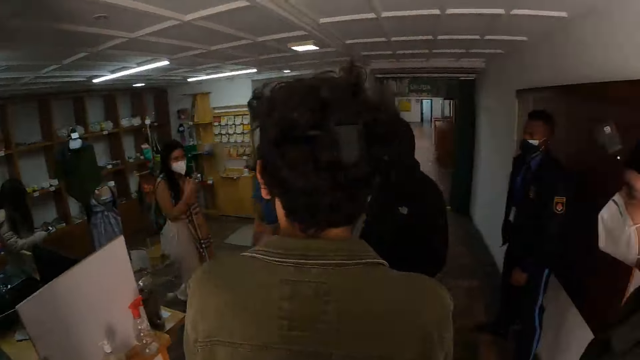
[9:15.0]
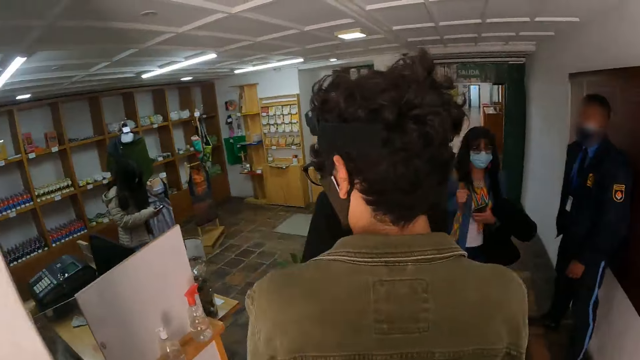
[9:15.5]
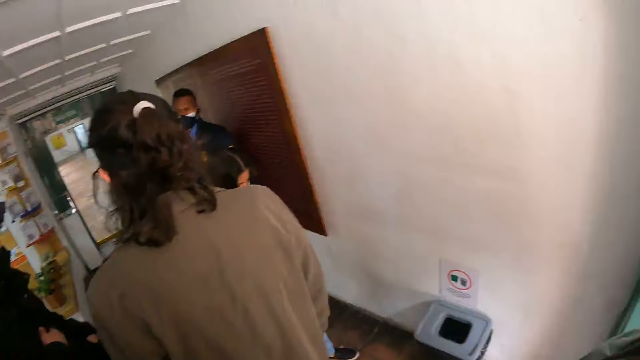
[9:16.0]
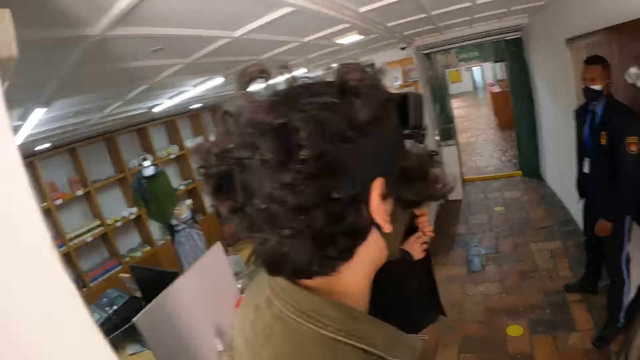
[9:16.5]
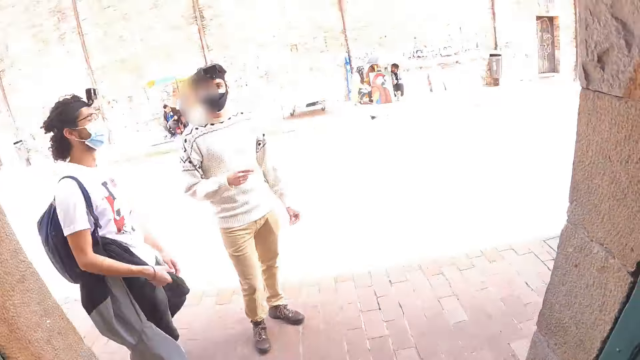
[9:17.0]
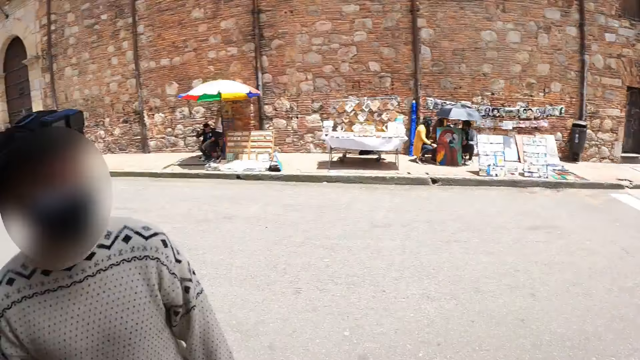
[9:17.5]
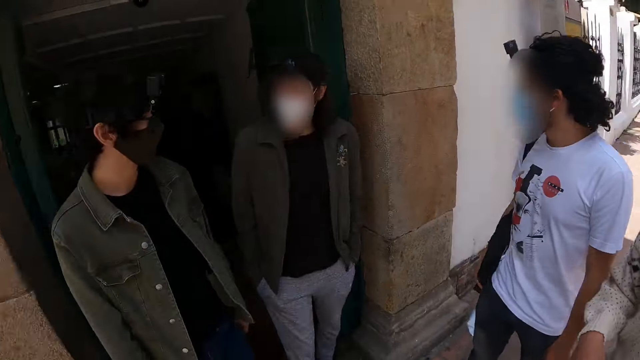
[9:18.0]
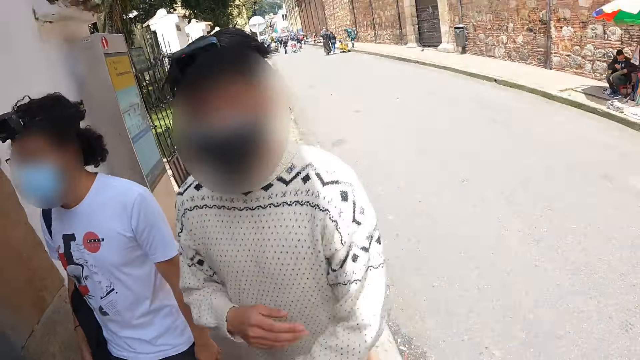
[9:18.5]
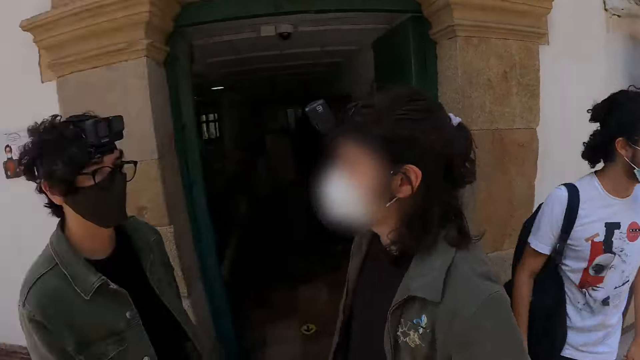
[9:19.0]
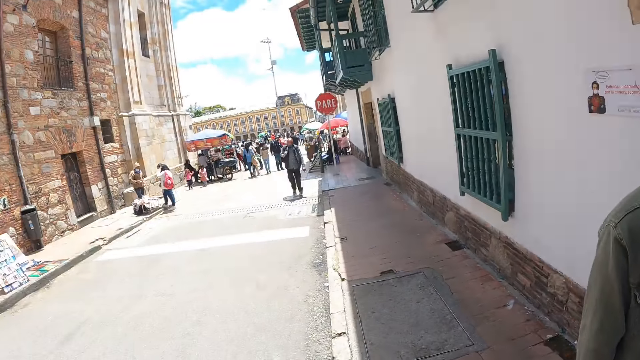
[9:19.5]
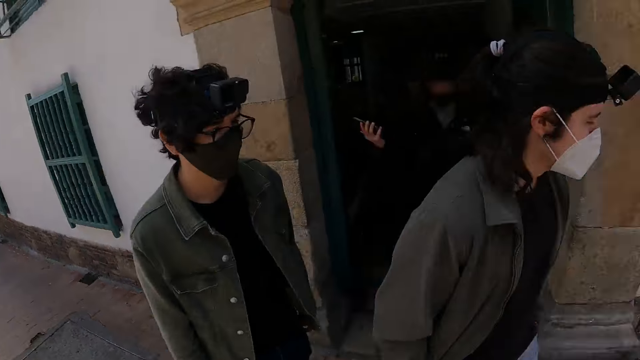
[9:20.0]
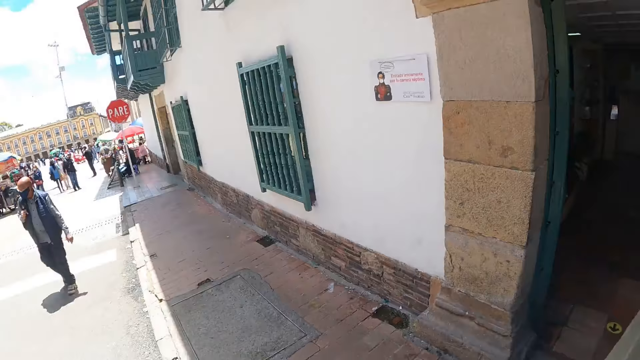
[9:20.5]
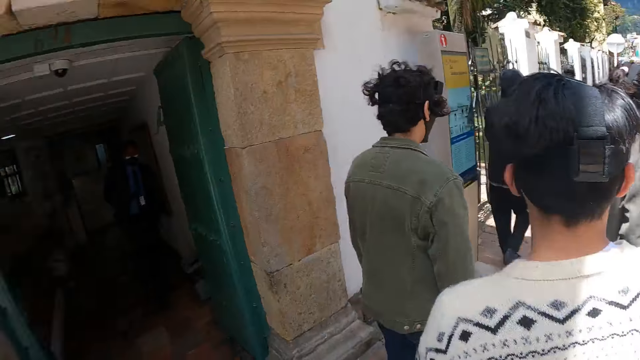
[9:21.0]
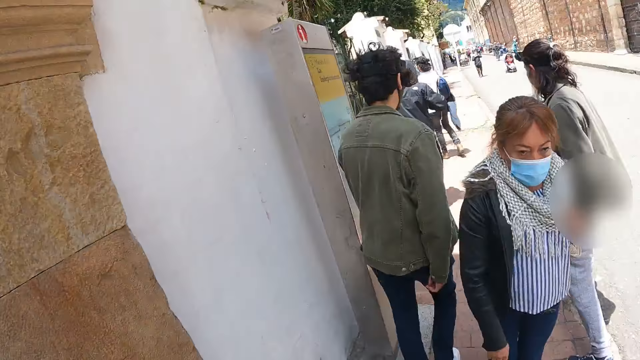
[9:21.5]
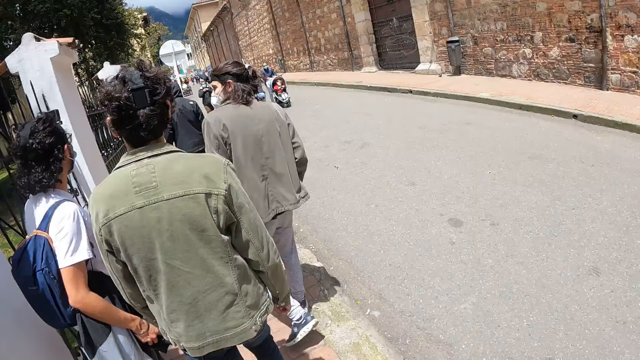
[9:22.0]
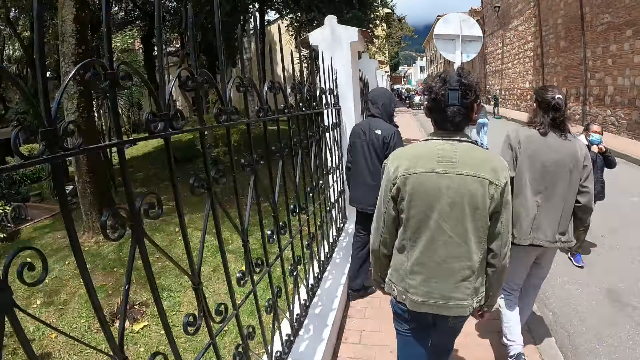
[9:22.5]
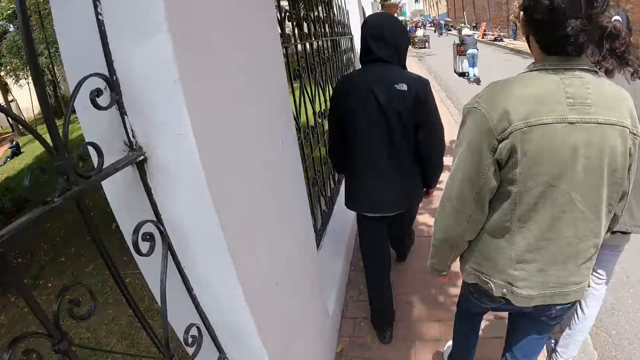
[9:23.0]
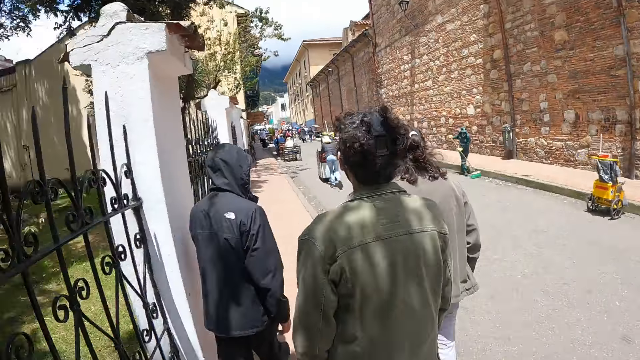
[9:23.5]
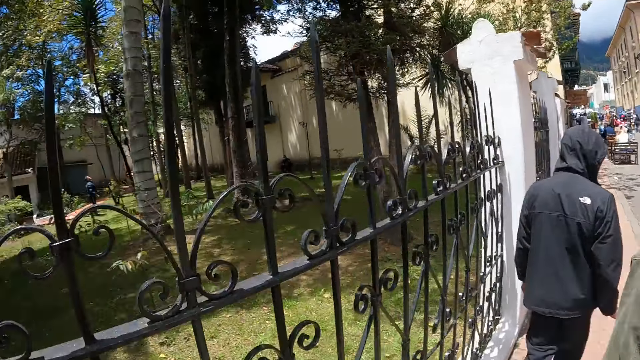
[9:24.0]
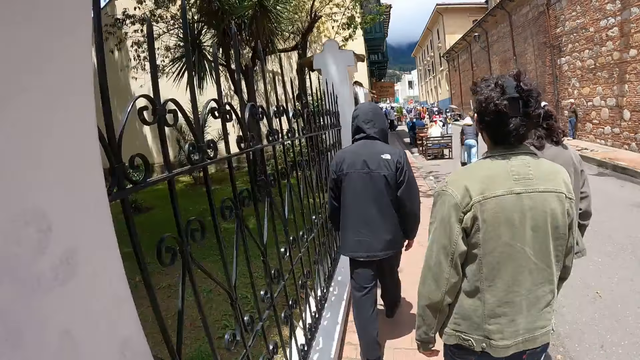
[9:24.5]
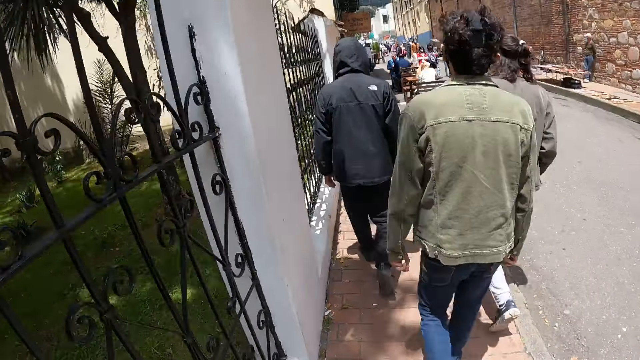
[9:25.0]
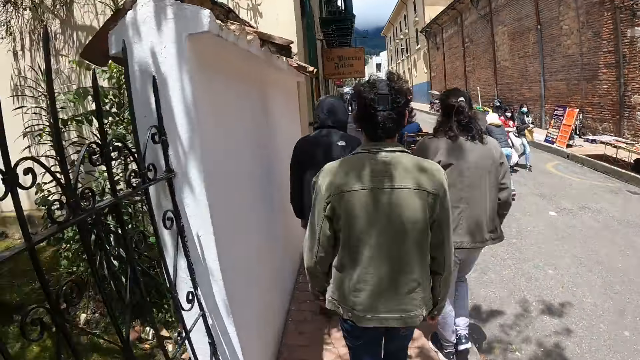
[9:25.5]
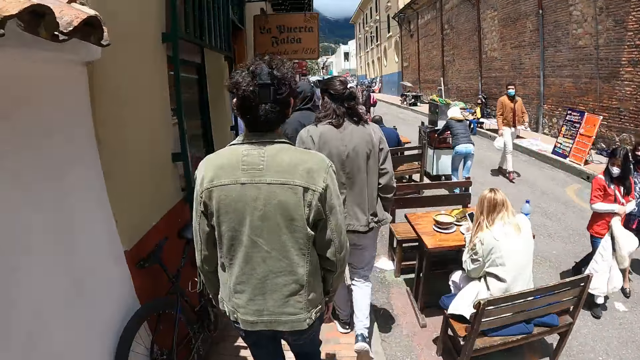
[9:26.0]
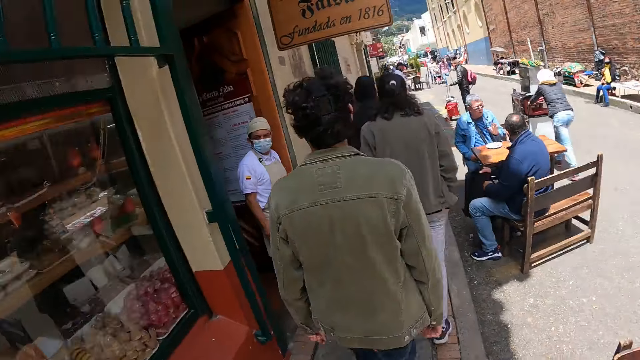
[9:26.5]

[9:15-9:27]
The camera wearer enters the shop. A person holds the phone. Another person adjusts the mask.

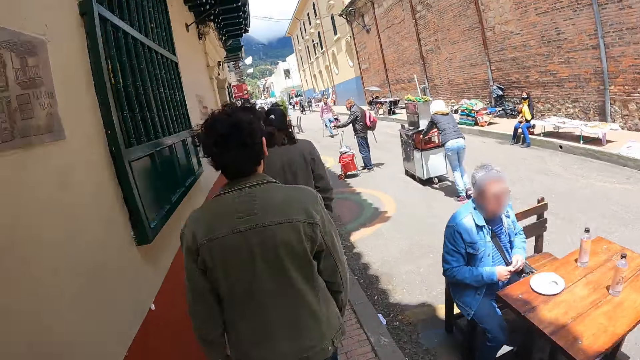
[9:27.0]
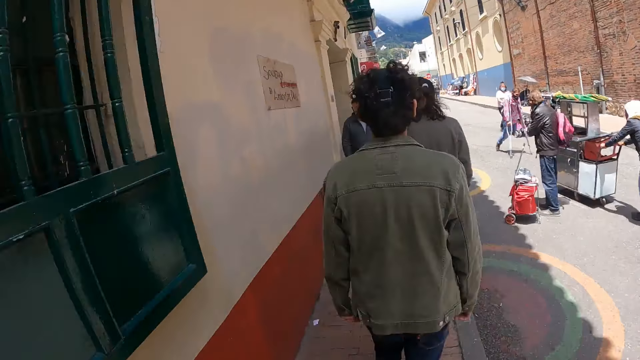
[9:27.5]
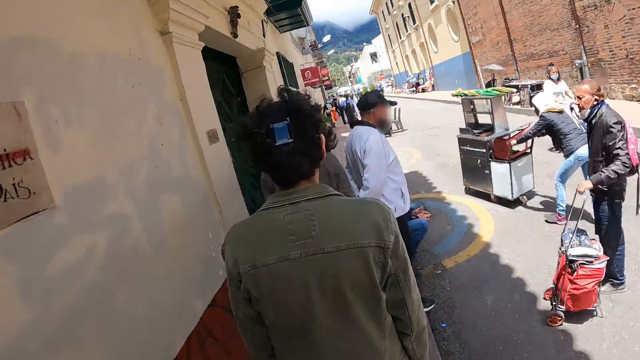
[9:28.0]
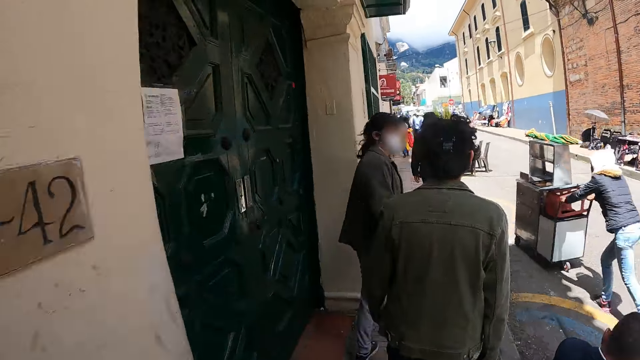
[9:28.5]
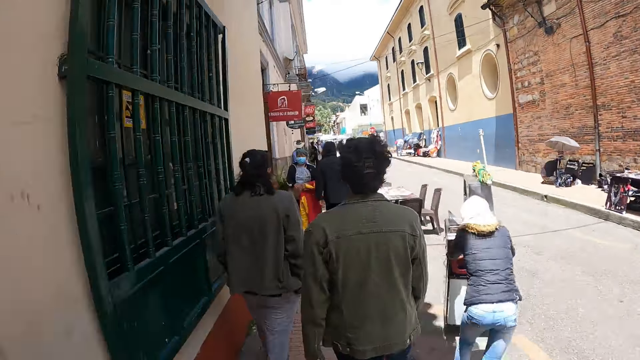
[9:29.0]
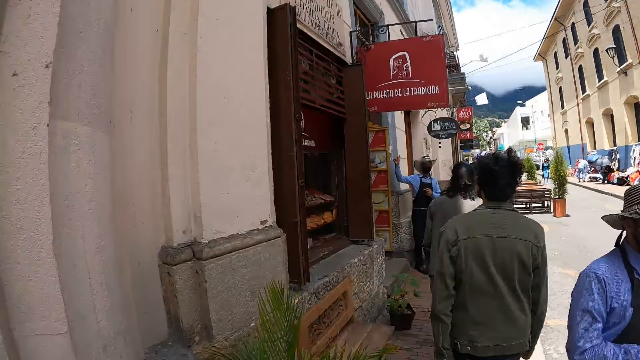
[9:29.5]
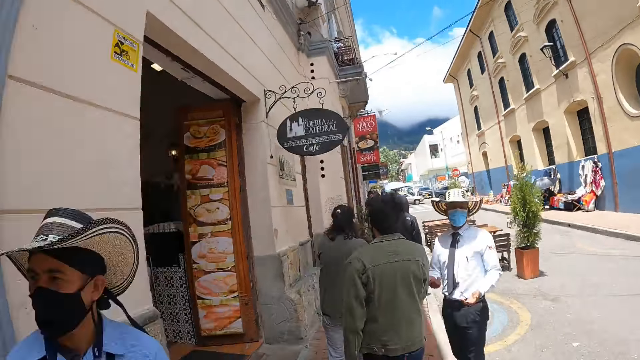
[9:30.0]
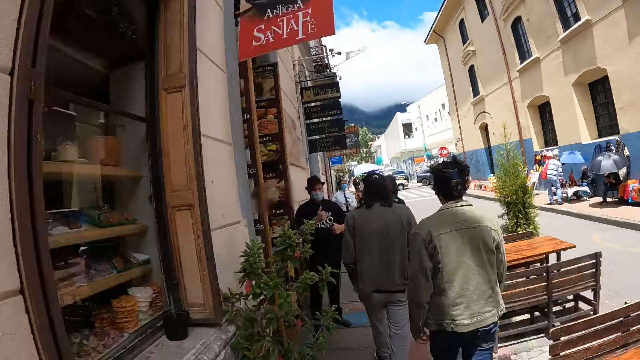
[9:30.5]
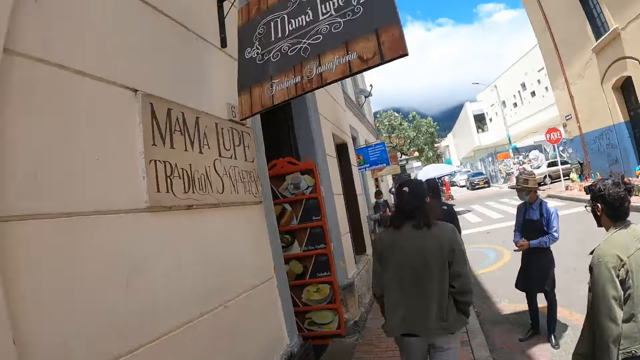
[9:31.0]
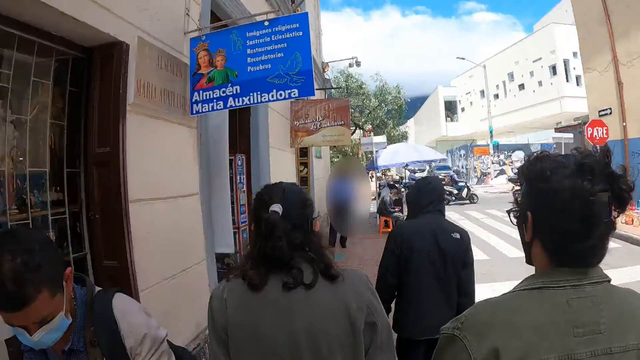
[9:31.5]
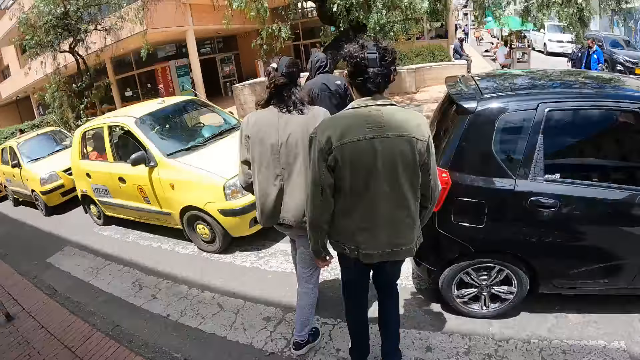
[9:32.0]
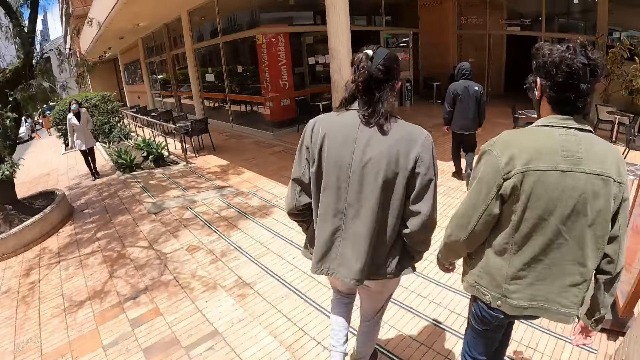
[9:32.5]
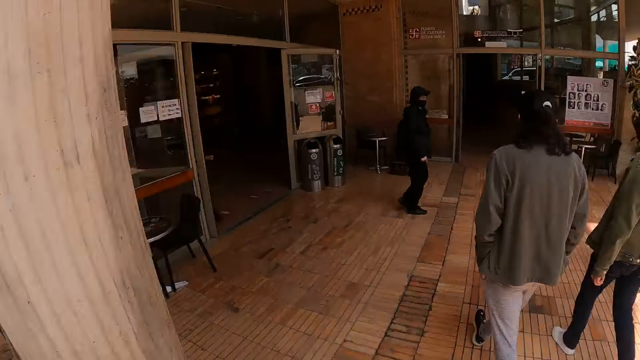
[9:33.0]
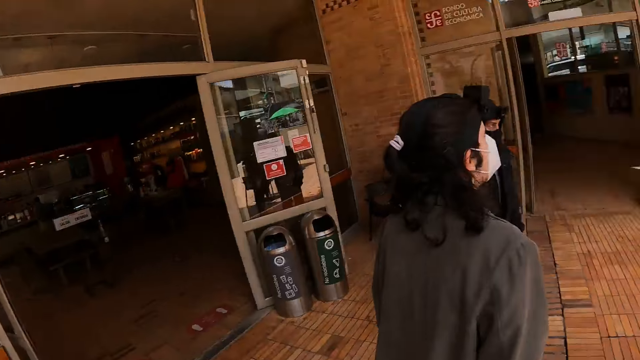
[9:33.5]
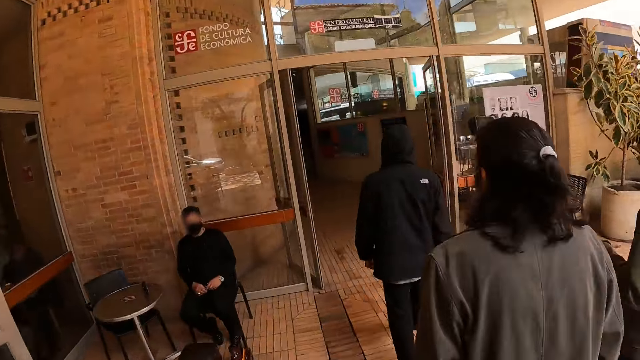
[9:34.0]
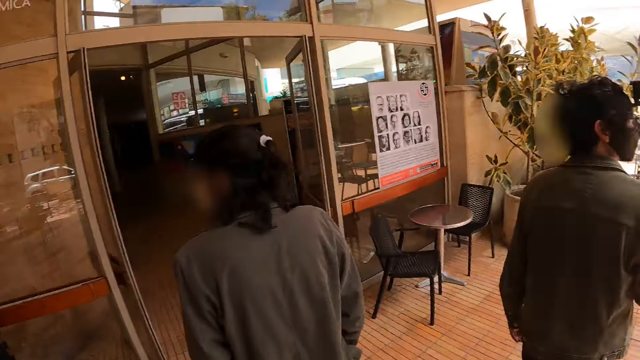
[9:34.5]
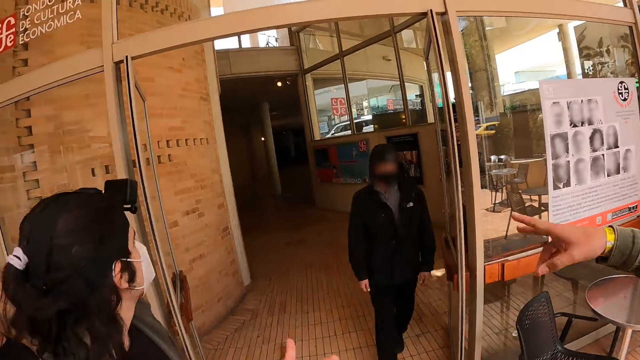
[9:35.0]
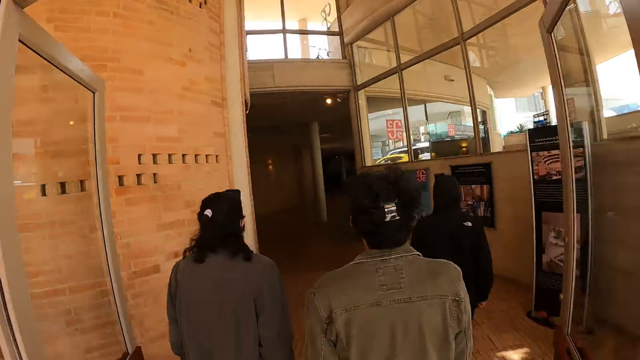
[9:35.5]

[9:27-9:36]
A person points at the advertisement poster.
